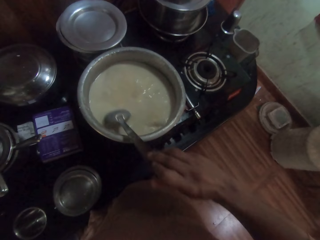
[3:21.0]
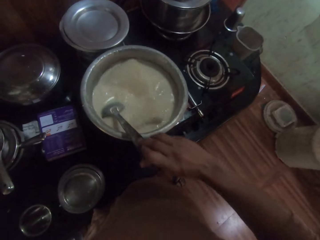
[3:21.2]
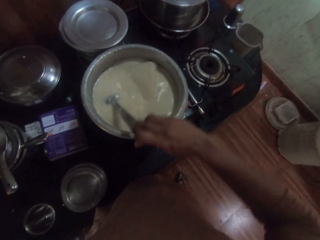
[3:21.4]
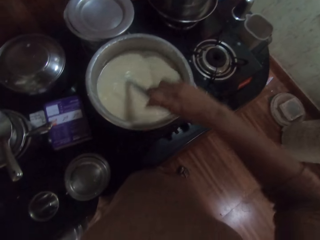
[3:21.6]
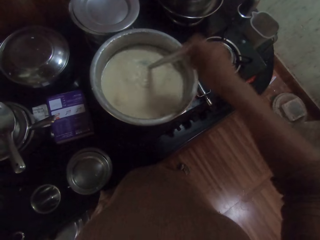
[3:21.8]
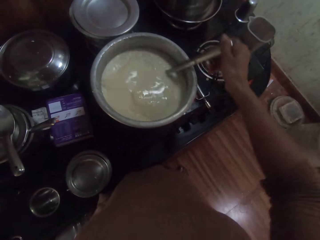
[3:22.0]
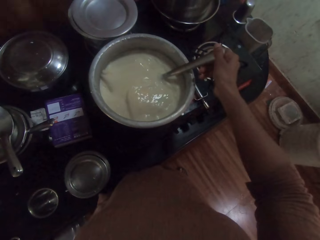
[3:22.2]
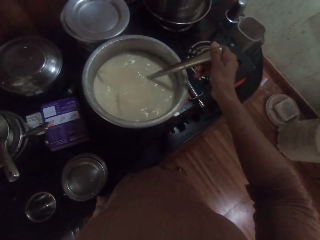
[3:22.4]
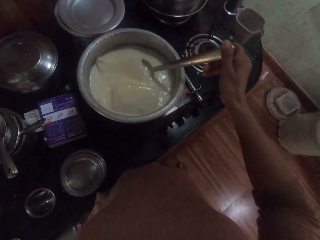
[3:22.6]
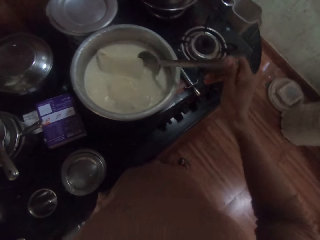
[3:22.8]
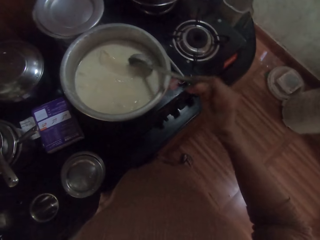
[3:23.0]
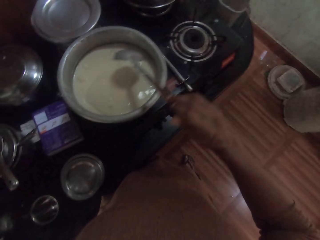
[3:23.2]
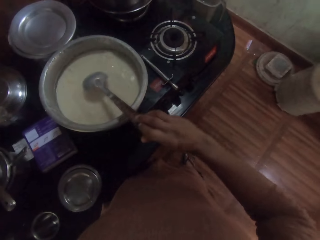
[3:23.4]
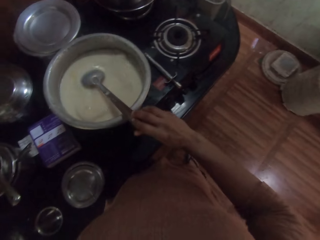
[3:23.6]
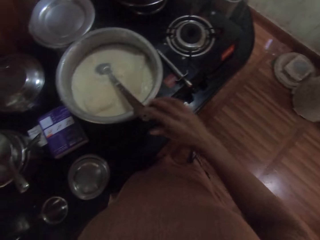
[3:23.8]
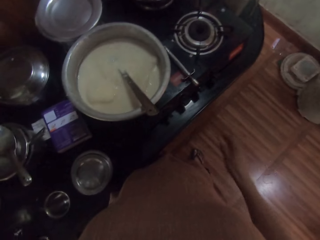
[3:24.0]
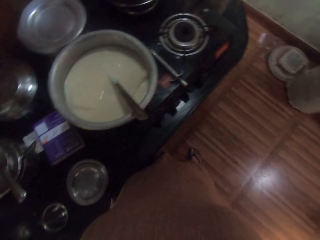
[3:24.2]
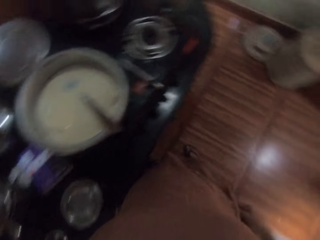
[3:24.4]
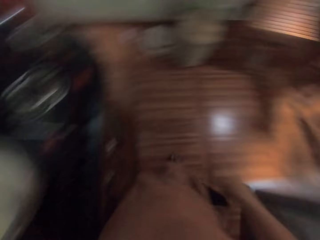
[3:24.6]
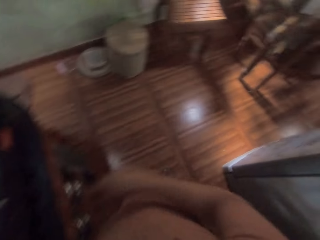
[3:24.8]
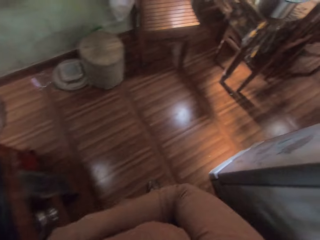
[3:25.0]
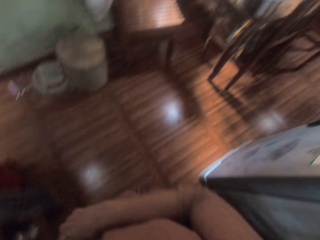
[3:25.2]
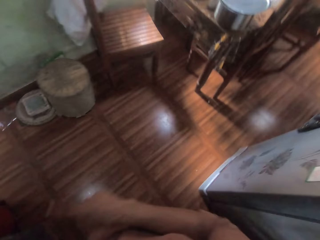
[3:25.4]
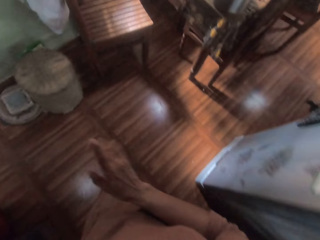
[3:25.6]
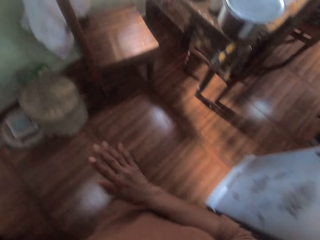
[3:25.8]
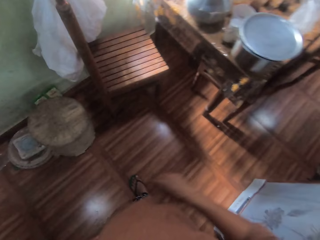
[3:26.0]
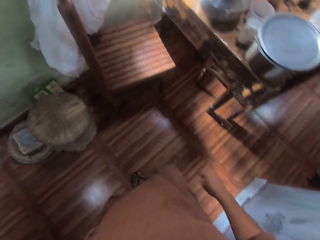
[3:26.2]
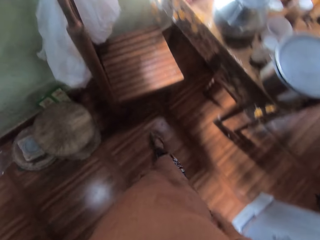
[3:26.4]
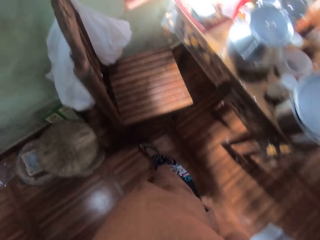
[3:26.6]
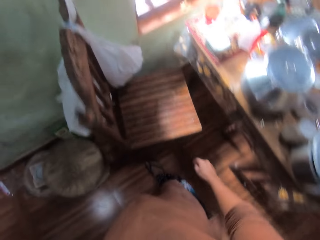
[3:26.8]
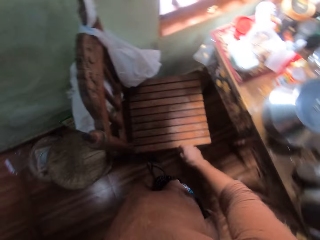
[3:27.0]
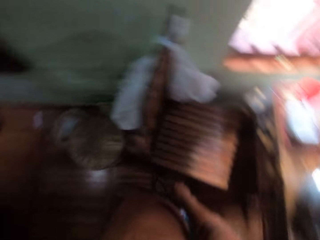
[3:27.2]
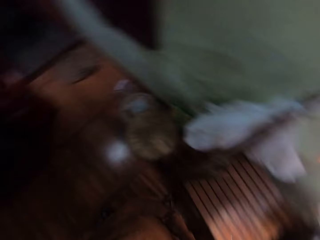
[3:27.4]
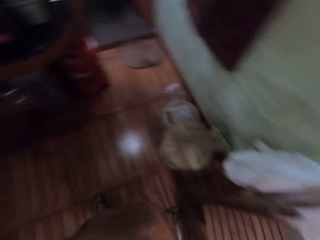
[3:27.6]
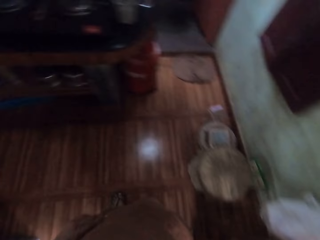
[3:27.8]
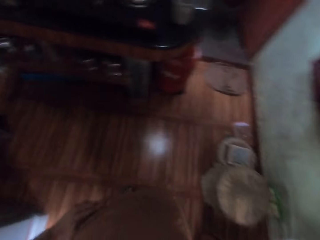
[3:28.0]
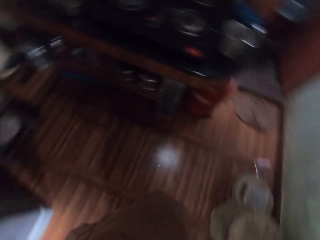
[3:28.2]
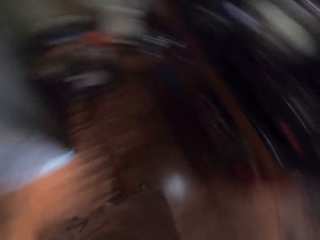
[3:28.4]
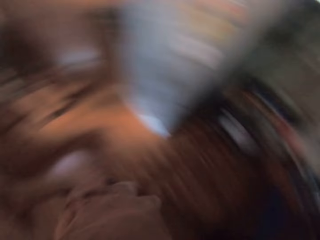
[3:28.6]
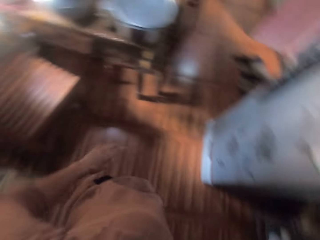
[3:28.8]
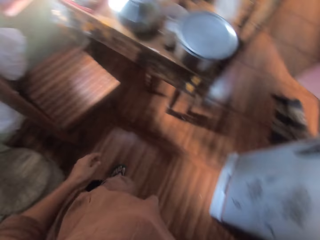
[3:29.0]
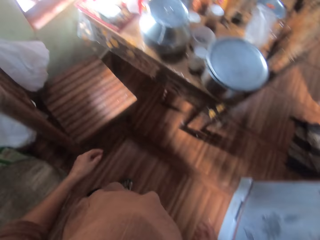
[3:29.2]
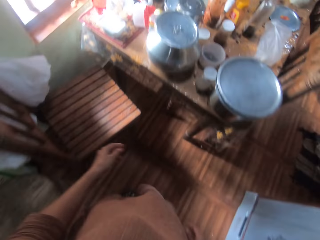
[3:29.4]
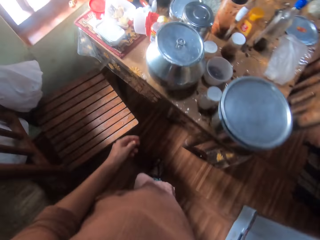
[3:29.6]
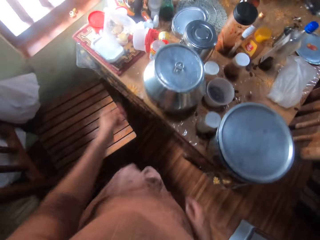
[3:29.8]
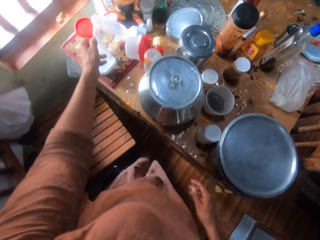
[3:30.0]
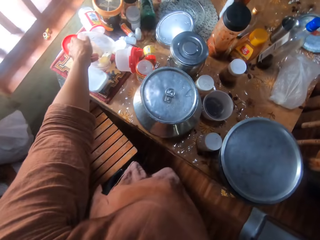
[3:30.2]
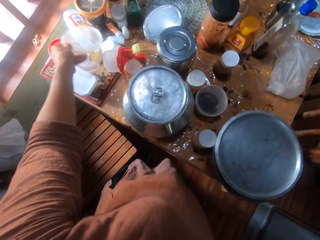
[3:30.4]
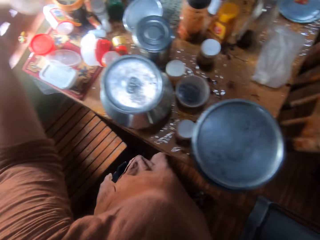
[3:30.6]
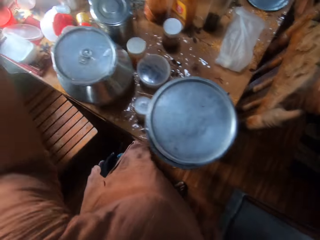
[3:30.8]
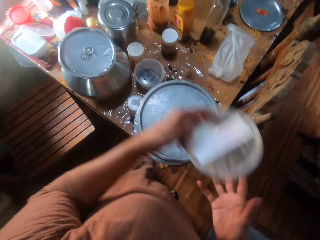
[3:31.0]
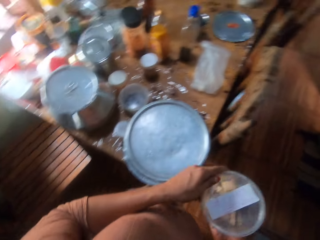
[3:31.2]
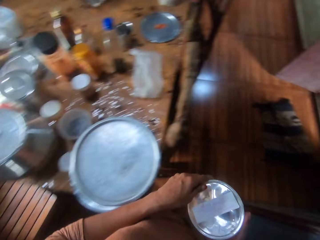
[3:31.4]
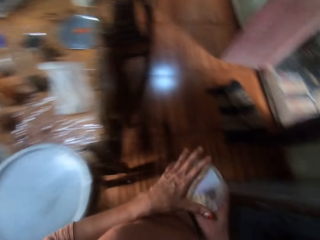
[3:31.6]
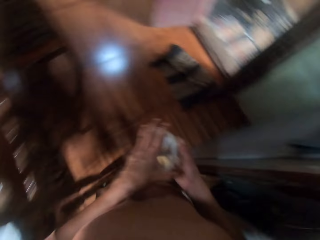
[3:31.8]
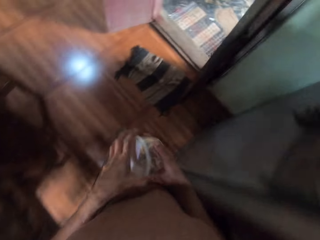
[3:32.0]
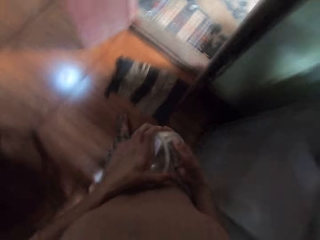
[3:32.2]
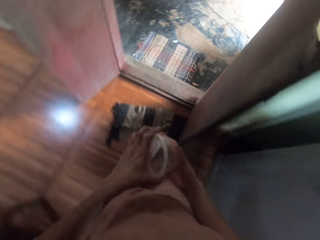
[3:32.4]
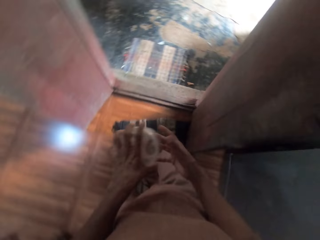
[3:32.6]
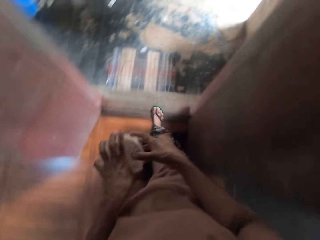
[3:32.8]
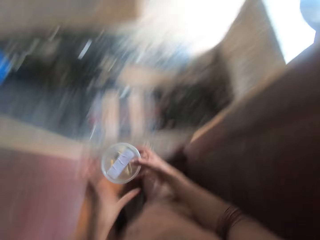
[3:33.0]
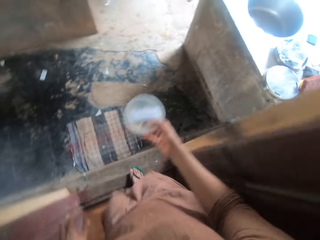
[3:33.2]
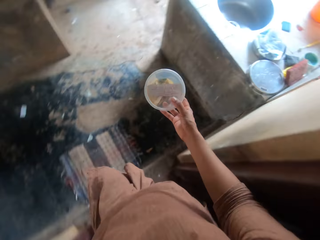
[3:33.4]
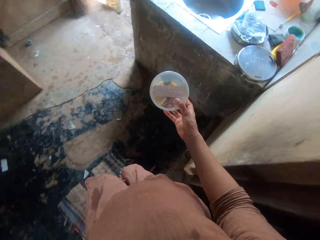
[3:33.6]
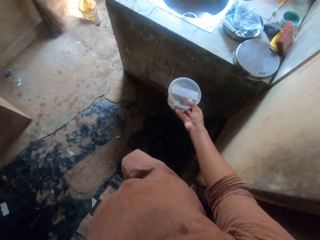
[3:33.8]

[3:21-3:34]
The camera wearer drops the spoon in her right hand in the pot of milk on the gas stove. She gesticulates with her right hand. She moves towards the table in the kitchen. She picks up a plastic container on the table with her left hand. She passes the container from her left hand to her right hand. She walks to the countertop outside the kitchen.

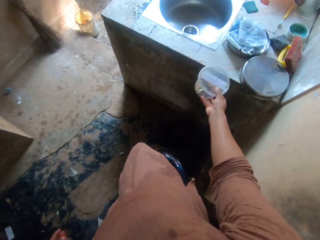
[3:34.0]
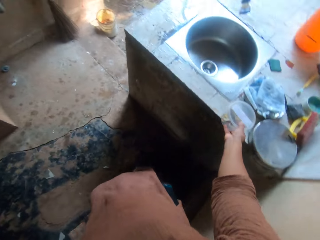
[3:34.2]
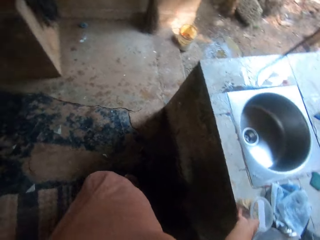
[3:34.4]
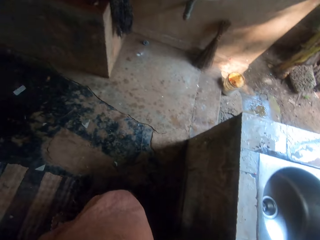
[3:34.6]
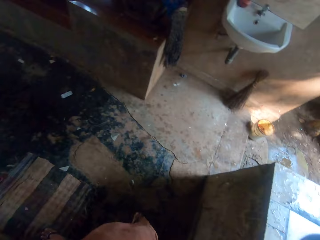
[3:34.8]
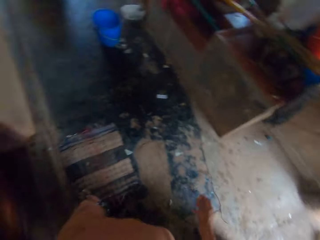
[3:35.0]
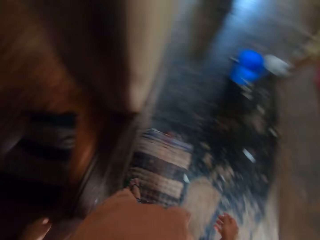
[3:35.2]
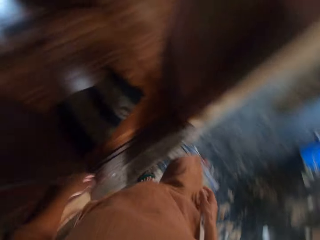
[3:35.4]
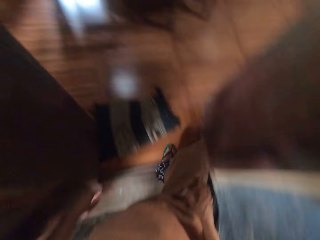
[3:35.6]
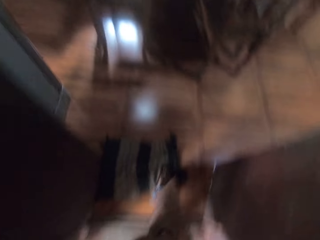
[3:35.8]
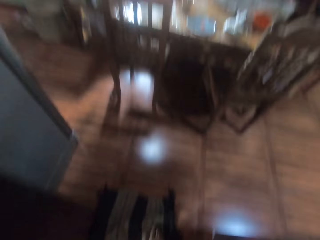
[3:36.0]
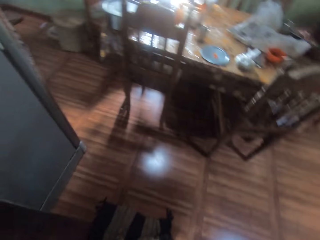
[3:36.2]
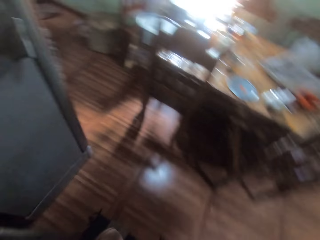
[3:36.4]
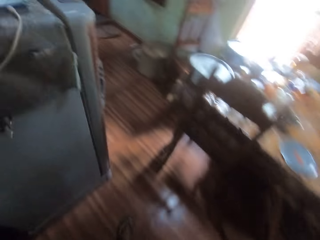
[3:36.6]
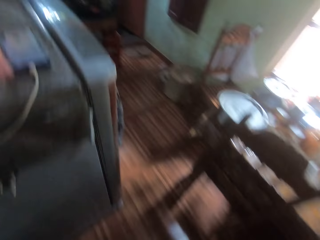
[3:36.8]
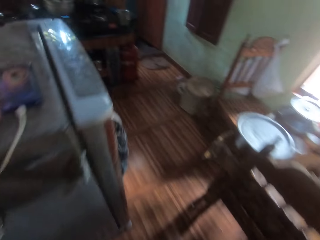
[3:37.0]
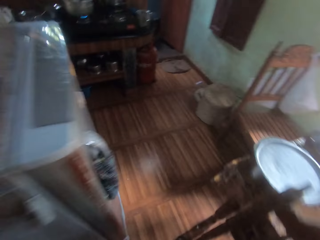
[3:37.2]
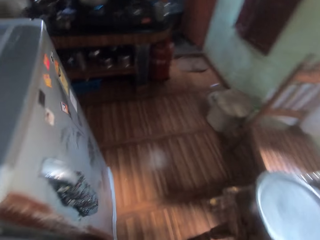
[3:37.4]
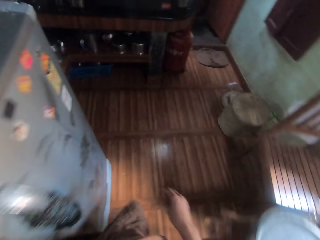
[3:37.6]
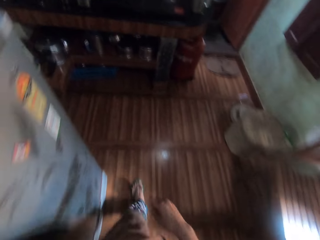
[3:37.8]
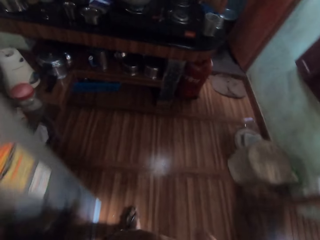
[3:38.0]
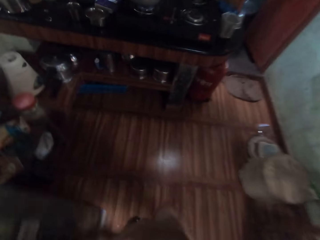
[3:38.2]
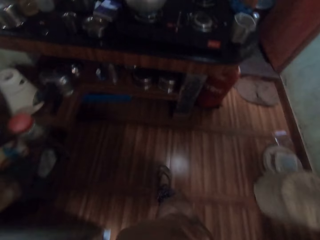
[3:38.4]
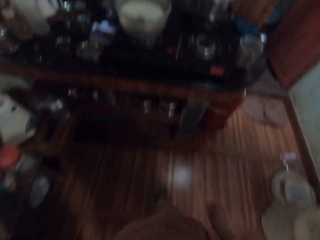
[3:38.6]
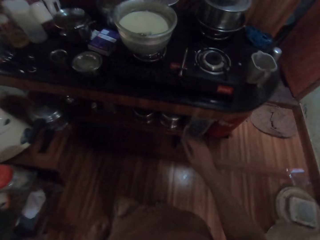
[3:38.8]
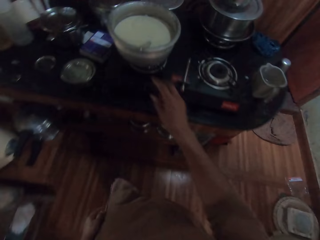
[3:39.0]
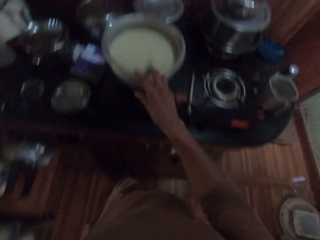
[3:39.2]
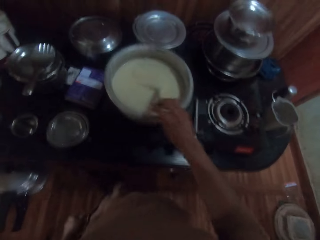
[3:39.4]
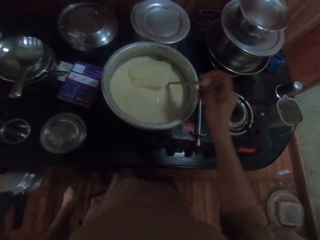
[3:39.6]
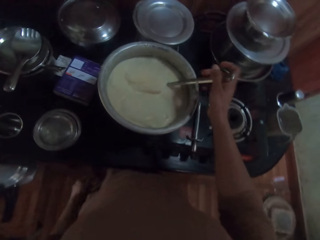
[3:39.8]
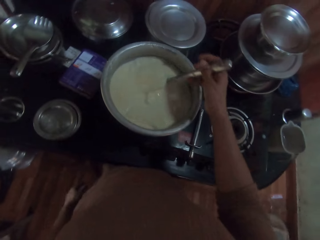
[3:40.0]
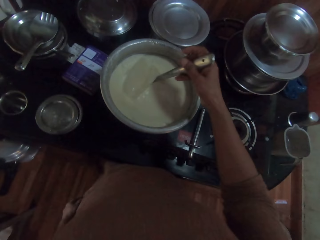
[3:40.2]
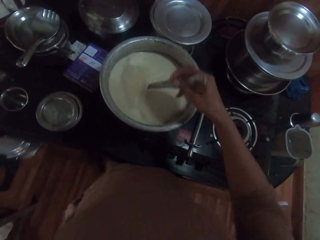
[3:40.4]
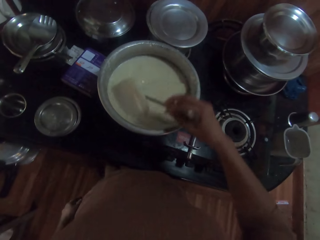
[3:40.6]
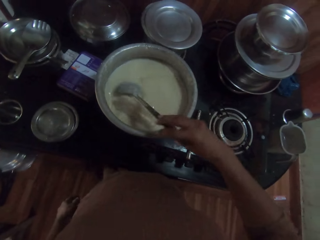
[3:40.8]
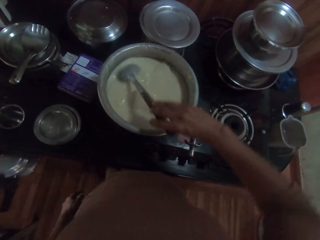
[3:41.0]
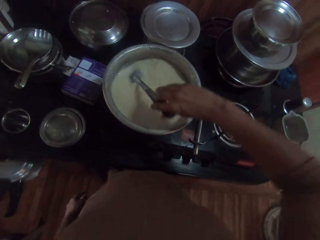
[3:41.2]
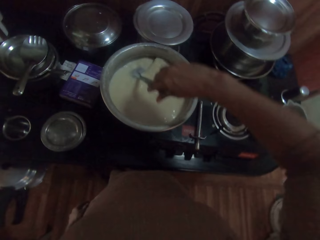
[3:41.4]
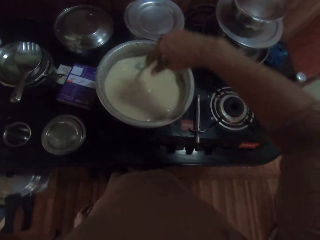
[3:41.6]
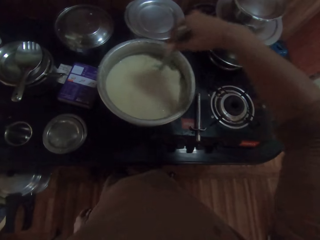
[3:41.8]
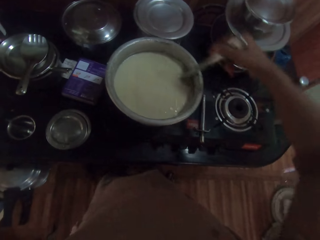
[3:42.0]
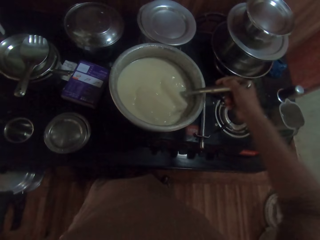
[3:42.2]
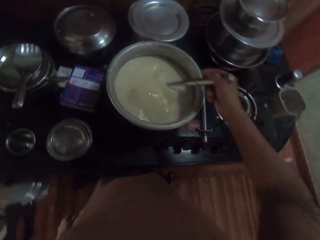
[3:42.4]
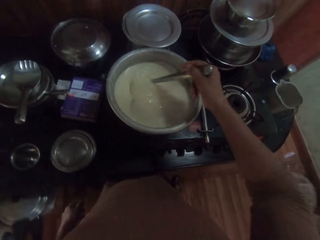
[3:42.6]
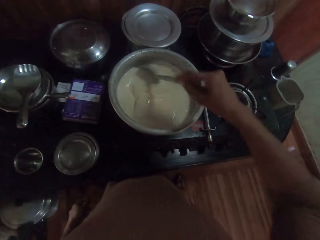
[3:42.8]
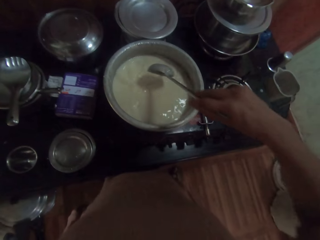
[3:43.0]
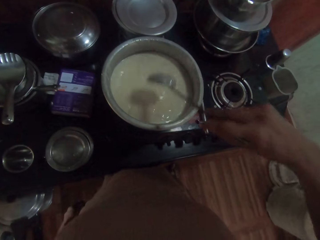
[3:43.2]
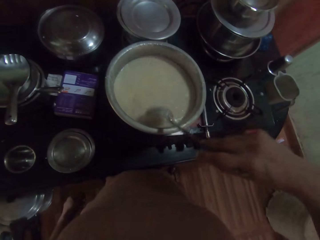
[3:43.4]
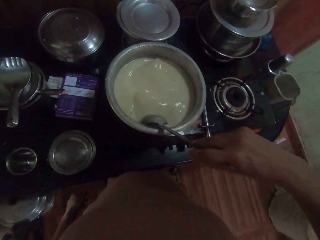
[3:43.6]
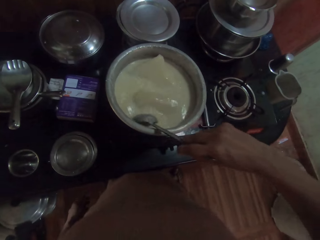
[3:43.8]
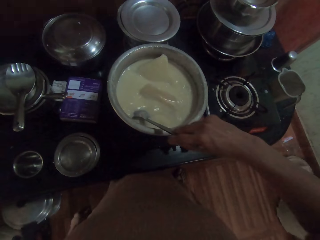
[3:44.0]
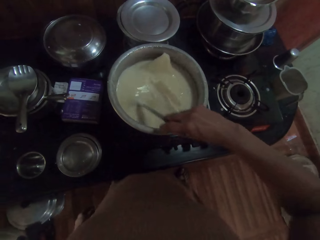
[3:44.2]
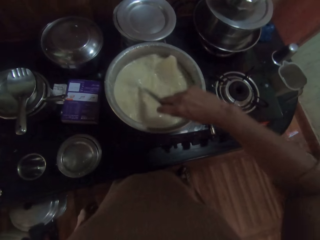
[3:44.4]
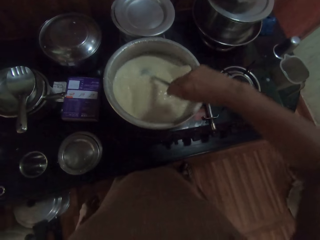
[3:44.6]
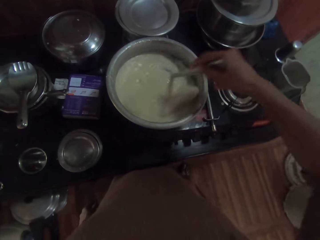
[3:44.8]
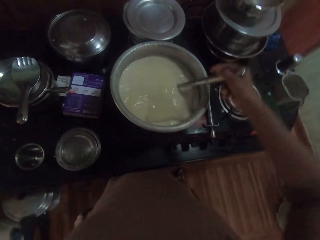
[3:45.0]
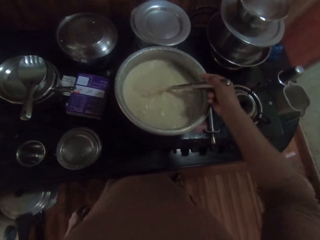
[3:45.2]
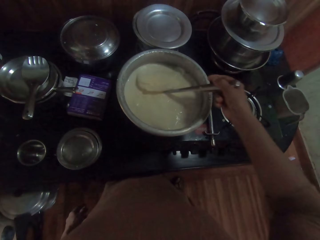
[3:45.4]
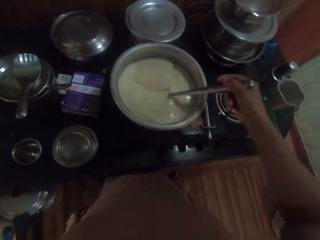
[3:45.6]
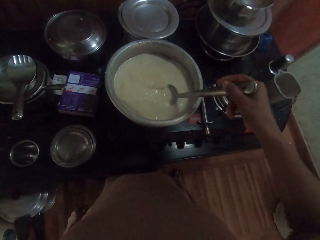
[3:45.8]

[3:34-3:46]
The camera wearer puts the container in her right hand on the countertop. She walks back into the kitchen. She holds the spoon in the pot of milk on the gas stove with her right hand. She stirs milk in the pot with the spoon in her right hand.
